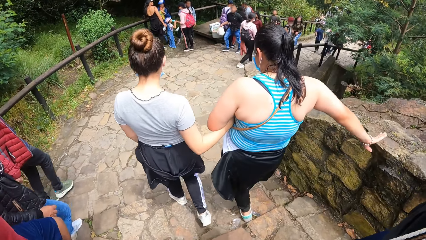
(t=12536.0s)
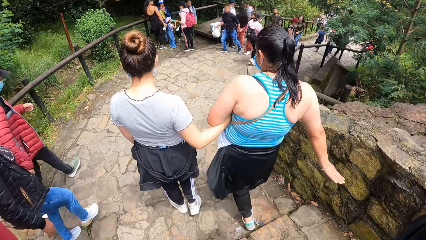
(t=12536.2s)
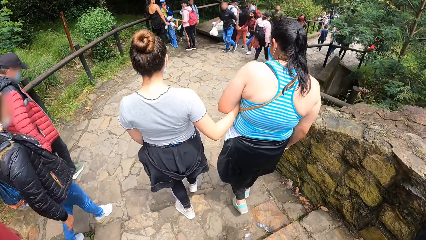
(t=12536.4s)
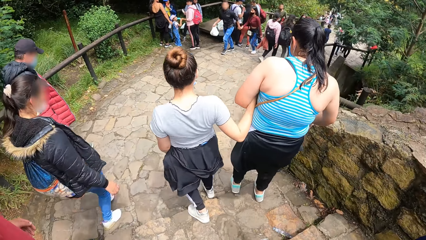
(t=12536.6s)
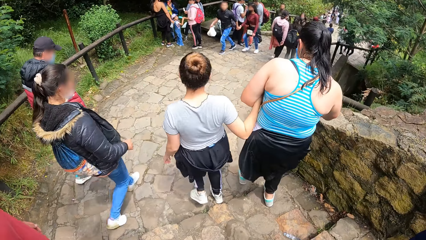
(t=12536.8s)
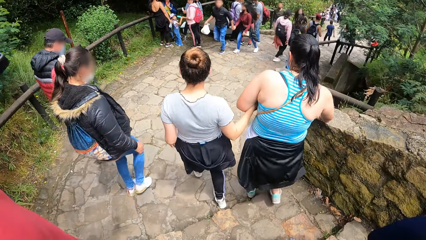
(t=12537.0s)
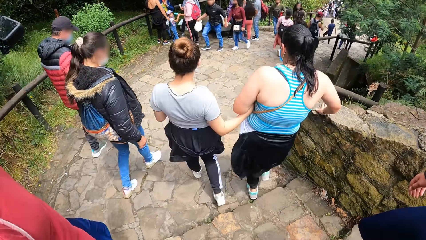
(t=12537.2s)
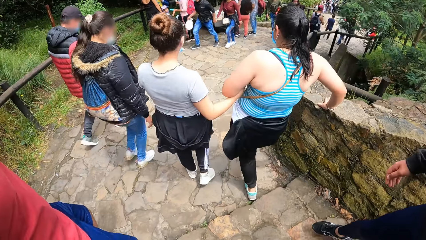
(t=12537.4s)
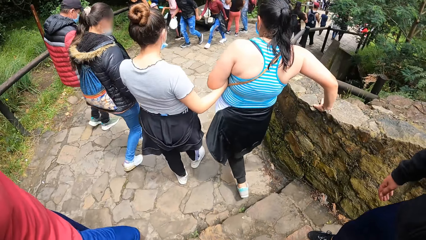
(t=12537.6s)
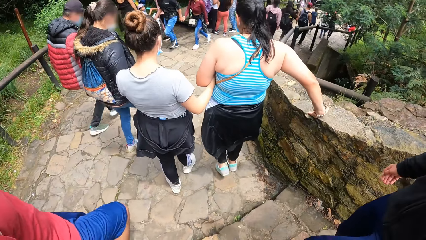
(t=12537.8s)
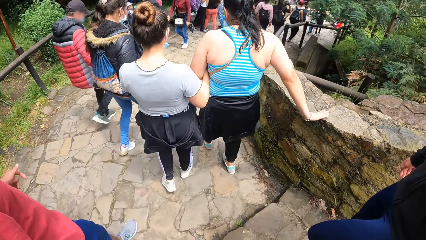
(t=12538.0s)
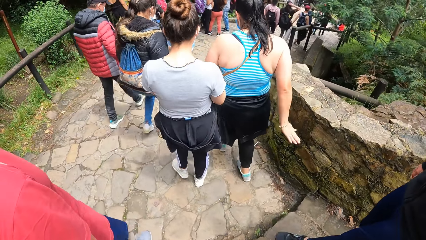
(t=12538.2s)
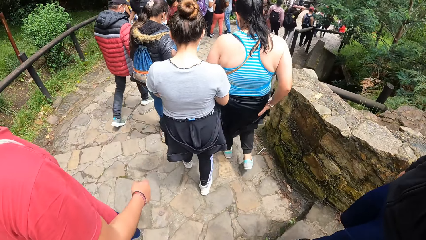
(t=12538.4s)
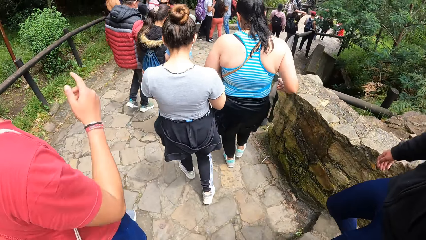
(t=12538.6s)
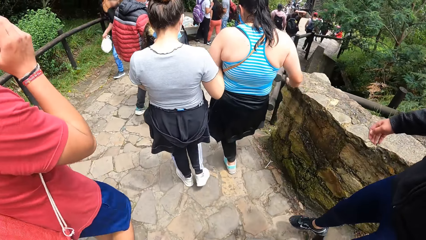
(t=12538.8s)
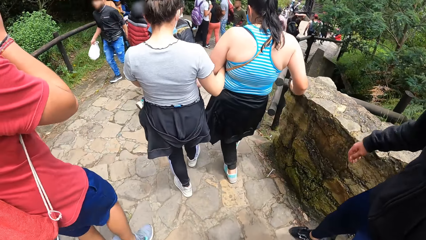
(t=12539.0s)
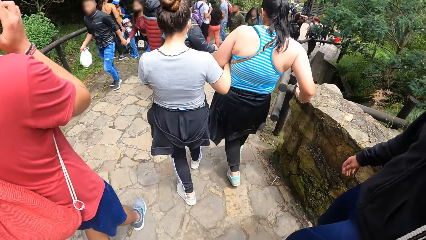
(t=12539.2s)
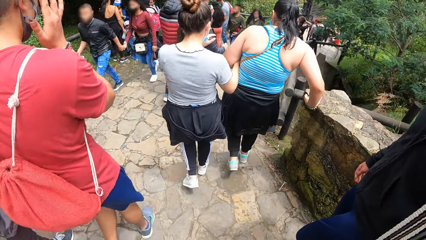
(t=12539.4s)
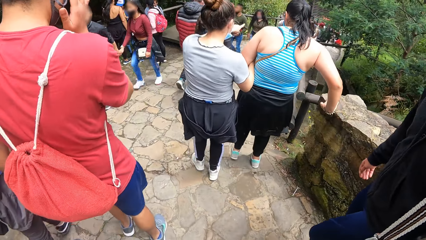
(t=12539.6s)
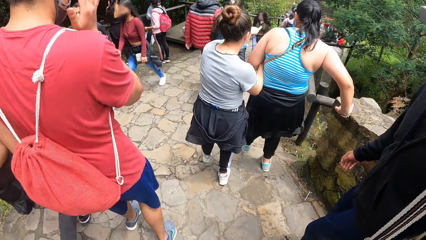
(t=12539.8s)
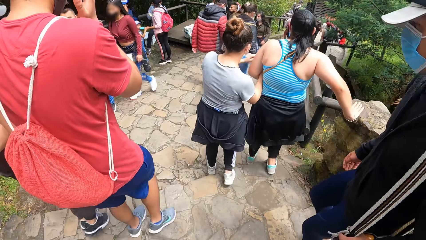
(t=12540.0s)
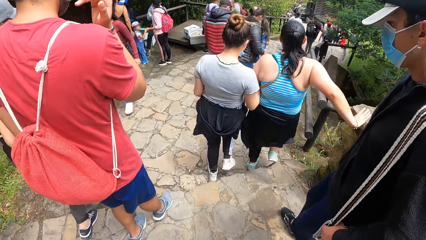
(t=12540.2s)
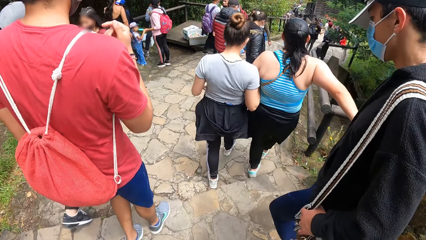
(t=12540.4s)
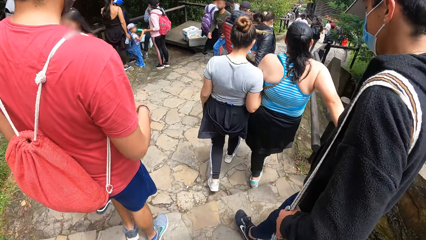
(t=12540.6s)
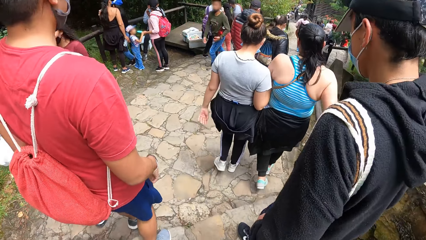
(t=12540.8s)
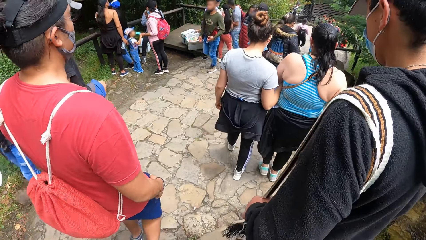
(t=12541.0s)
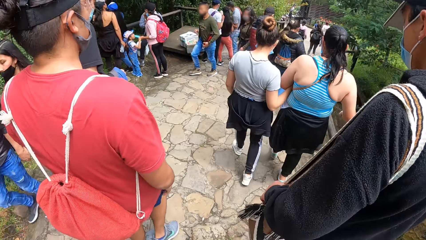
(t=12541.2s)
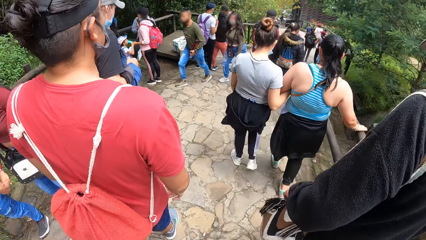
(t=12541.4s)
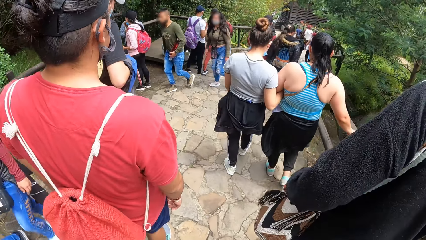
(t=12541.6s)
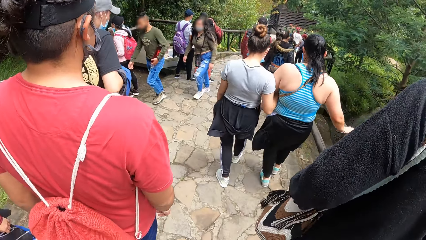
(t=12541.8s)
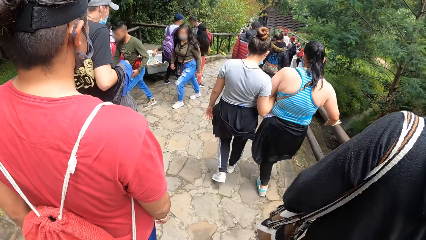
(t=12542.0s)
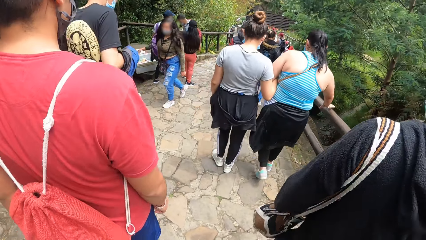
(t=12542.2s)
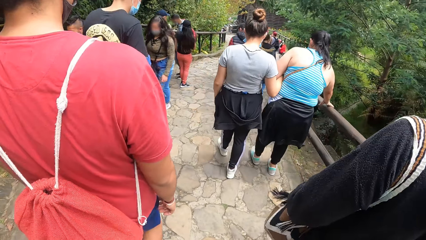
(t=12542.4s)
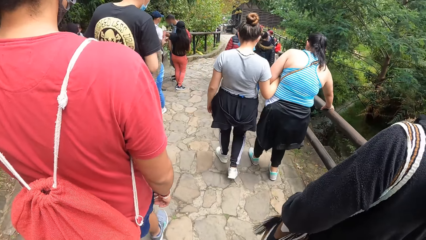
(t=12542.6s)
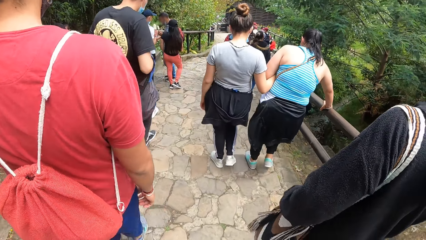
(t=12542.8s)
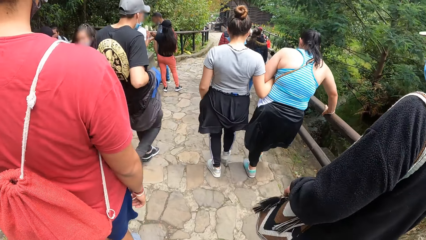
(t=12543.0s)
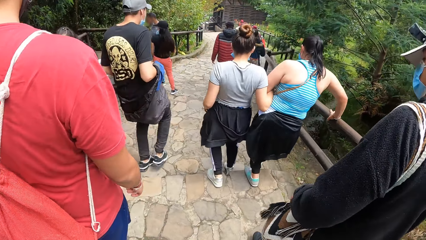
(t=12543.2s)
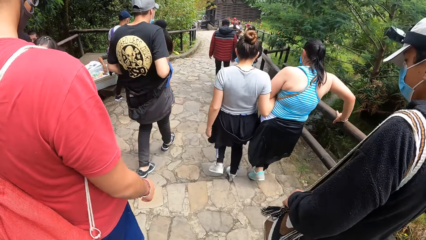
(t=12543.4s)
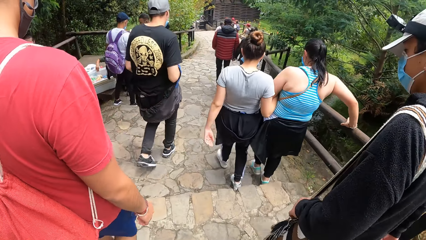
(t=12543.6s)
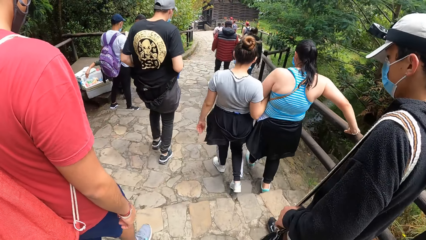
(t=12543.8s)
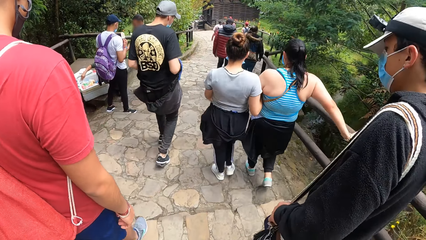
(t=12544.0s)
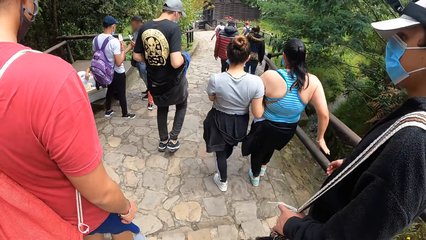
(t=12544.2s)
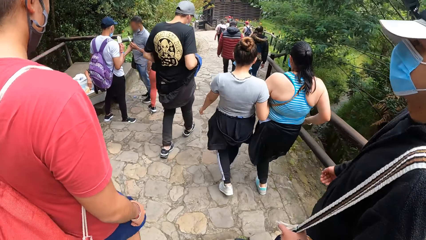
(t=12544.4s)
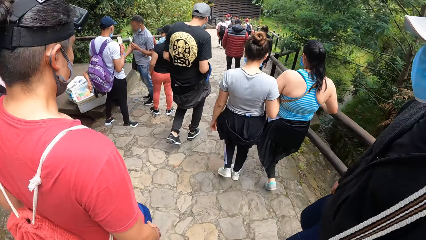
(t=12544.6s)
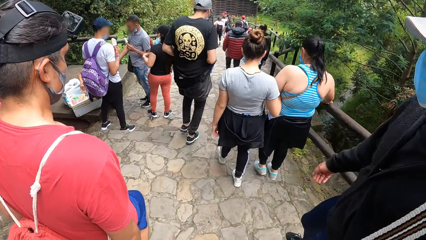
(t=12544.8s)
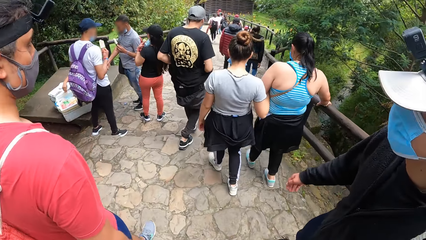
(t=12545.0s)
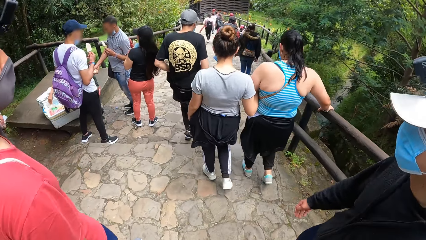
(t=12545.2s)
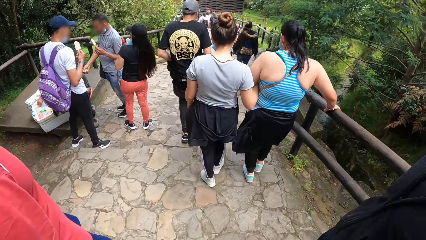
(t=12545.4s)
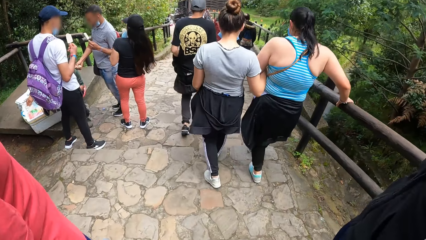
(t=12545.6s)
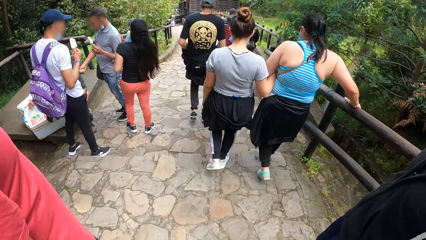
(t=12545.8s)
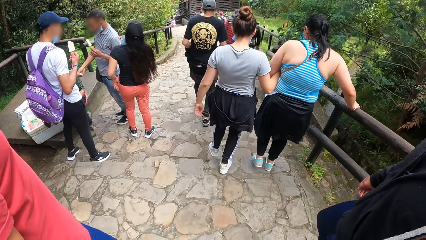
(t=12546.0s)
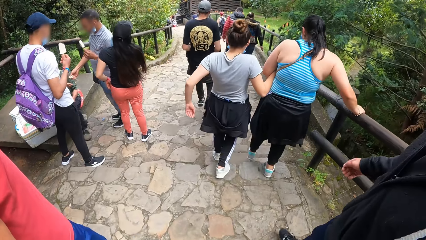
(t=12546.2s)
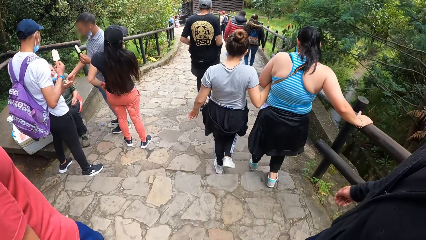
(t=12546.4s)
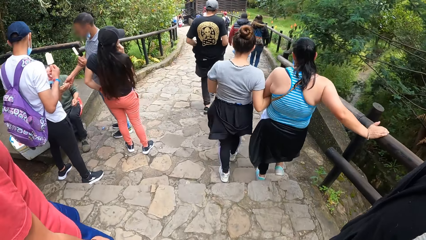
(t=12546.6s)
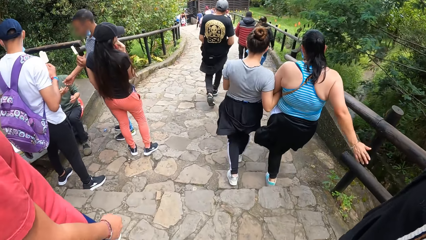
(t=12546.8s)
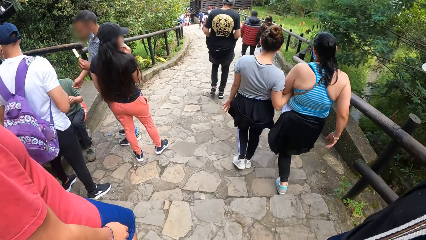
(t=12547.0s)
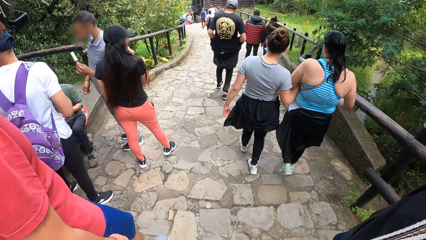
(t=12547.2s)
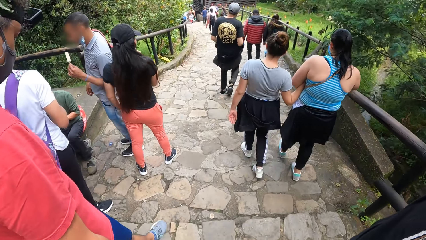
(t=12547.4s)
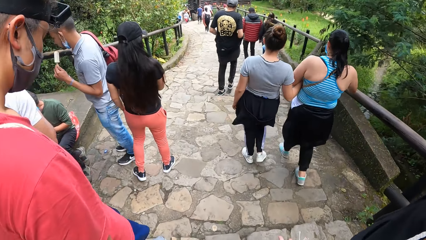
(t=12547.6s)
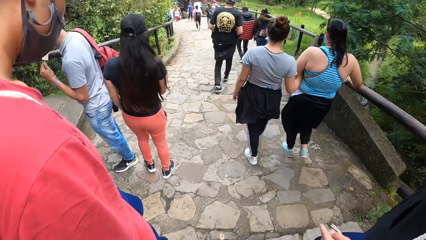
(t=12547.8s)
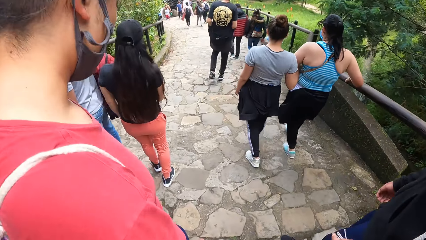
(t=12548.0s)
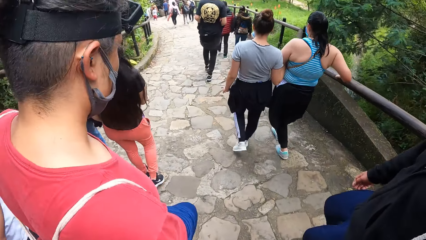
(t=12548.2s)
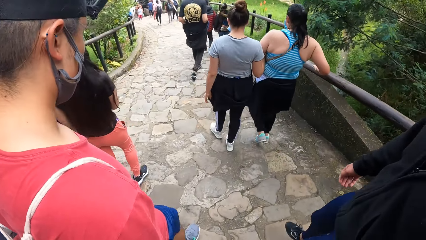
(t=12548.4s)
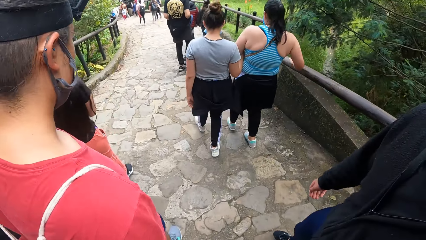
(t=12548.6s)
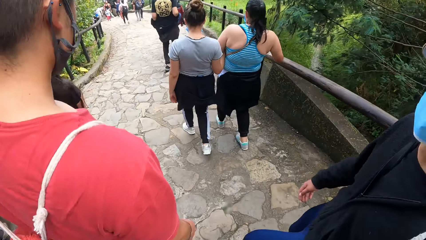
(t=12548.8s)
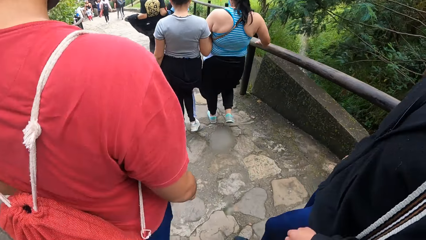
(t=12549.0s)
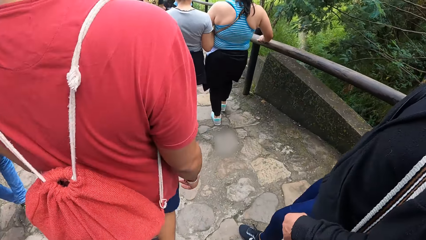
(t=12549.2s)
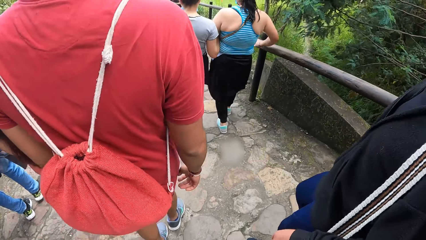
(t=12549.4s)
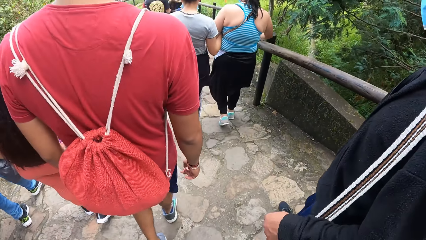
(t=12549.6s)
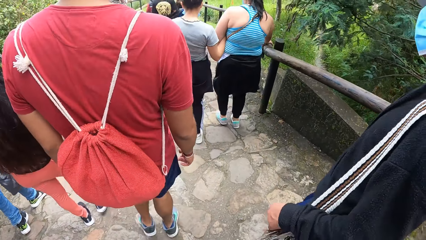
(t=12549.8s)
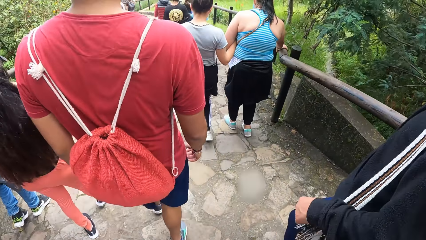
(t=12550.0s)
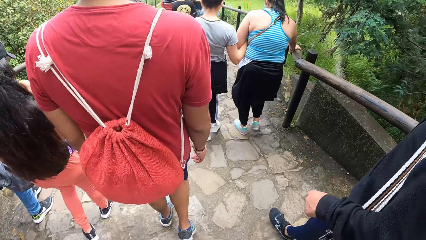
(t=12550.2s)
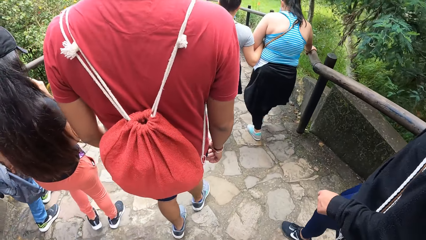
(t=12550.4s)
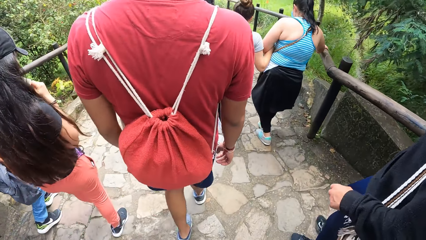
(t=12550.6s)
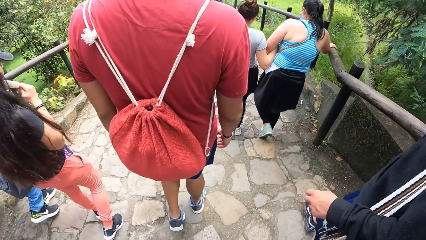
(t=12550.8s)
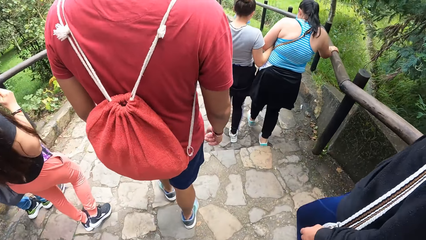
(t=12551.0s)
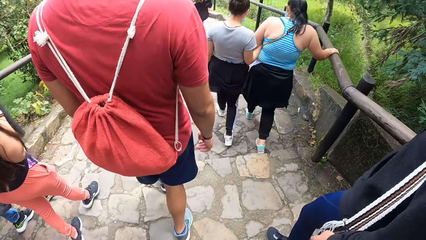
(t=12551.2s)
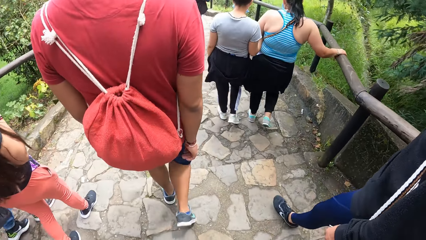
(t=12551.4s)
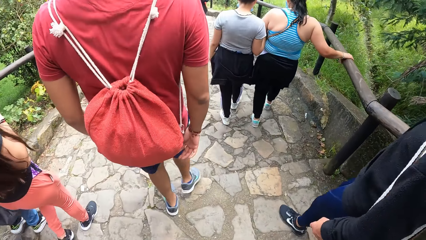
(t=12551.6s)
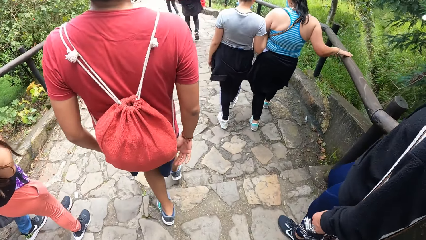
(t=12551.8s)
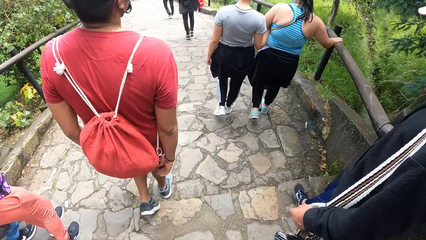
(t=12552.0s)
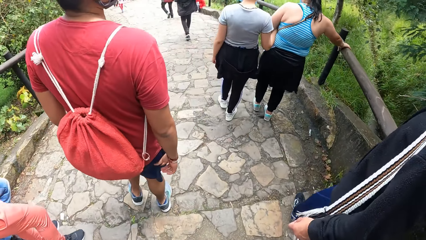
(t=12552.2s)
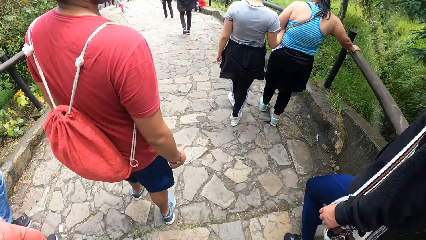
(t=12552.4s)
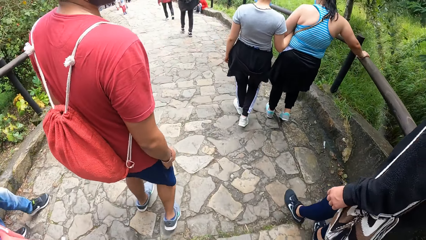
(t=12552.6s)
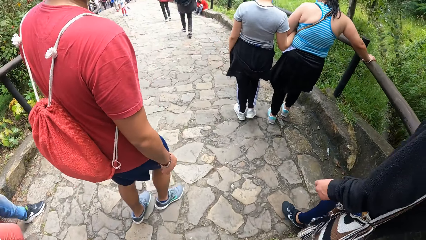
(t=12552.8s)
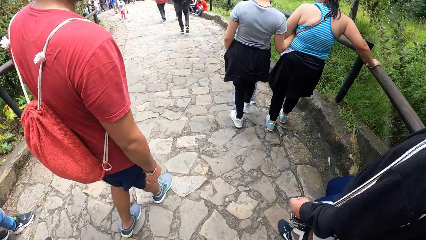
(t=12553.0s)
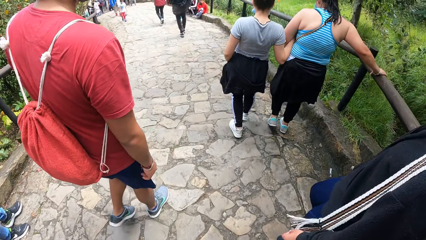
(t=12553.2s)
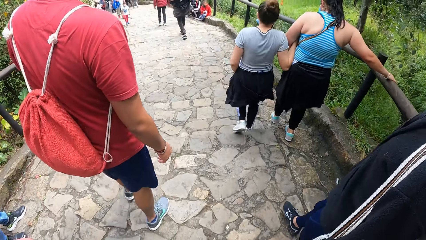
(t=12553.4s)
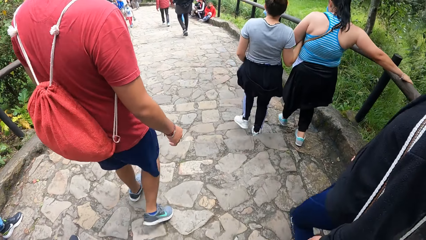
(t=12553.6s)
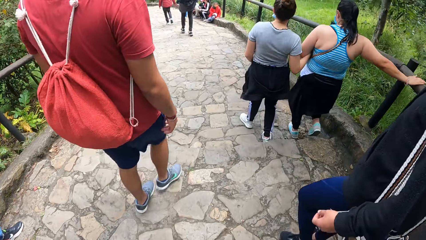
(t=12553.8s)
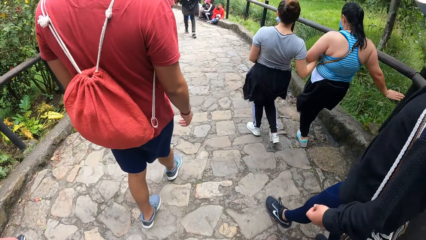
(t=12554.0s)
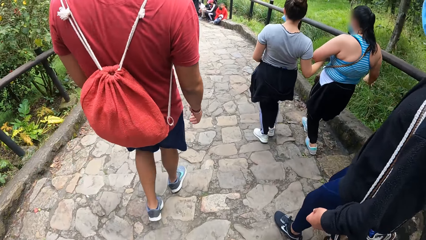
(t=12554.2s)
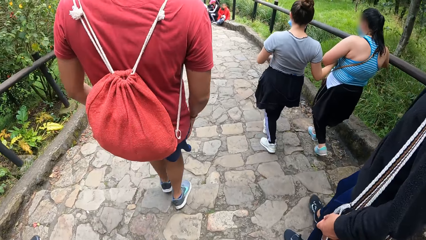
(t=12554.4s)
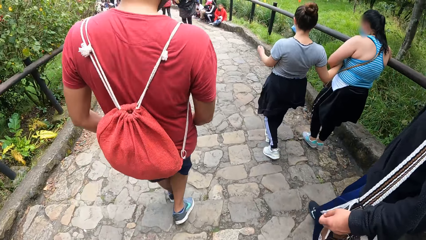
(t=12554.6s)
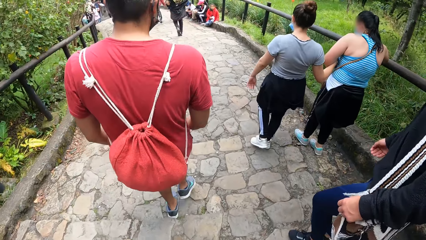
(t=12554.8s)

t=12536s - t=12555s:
The man adjusts a camera on his head with his right hand. The camera wearer walks down the stairs.
